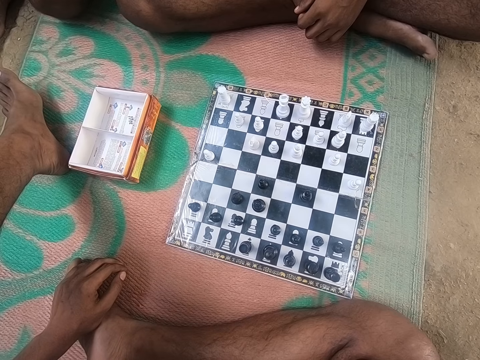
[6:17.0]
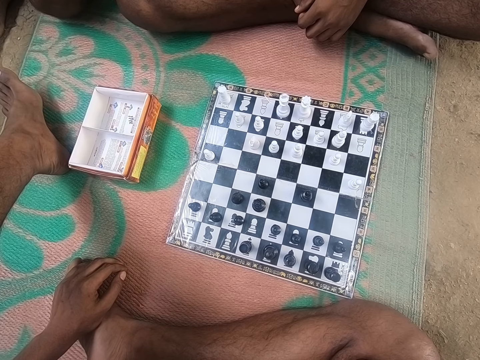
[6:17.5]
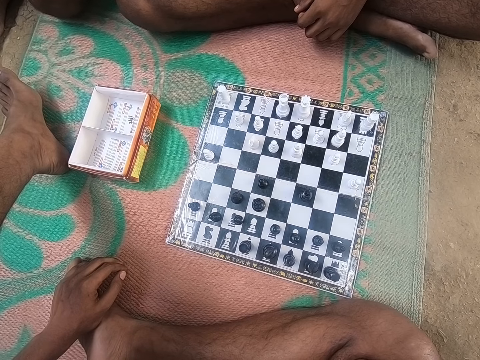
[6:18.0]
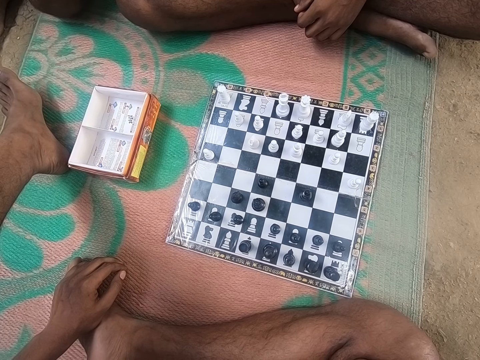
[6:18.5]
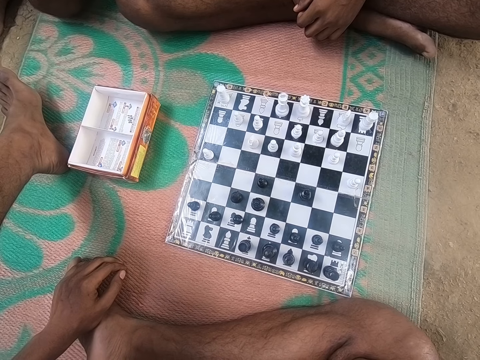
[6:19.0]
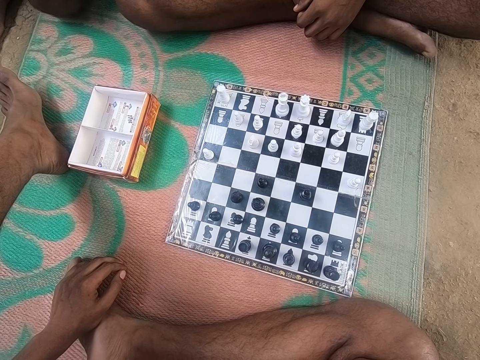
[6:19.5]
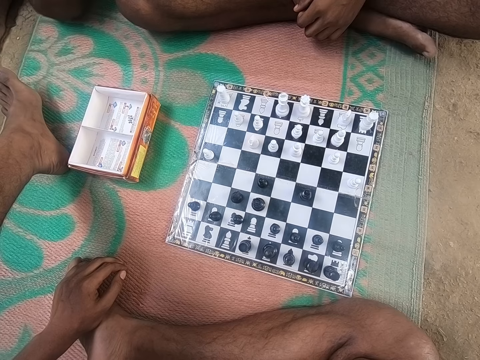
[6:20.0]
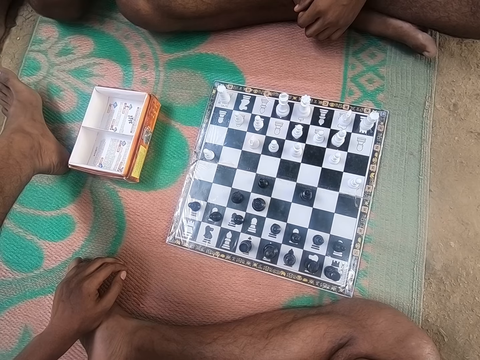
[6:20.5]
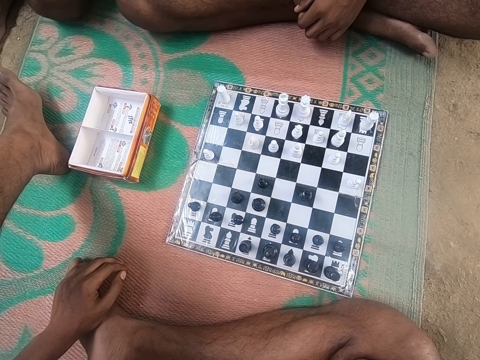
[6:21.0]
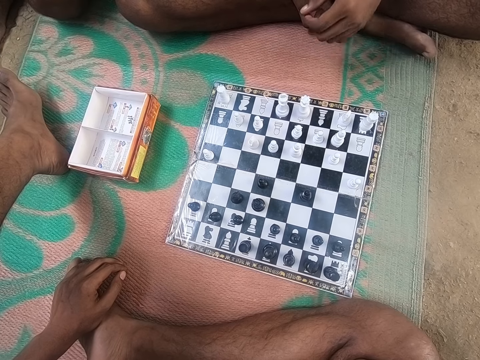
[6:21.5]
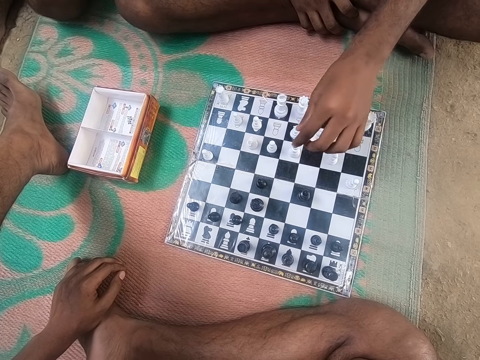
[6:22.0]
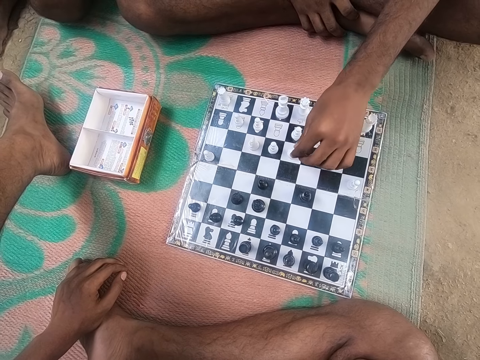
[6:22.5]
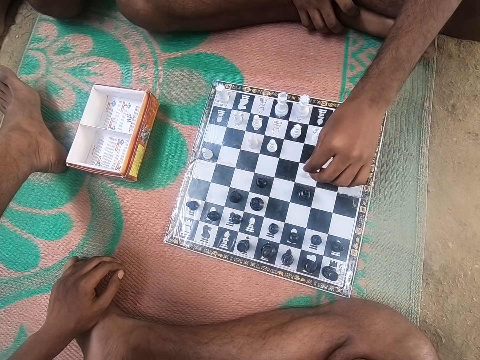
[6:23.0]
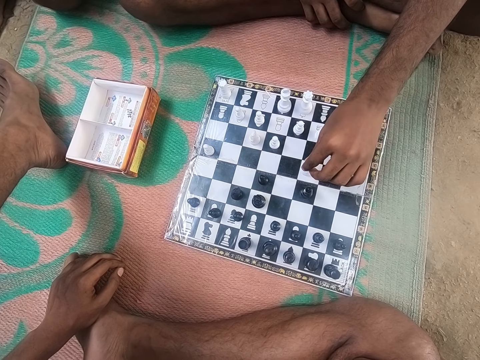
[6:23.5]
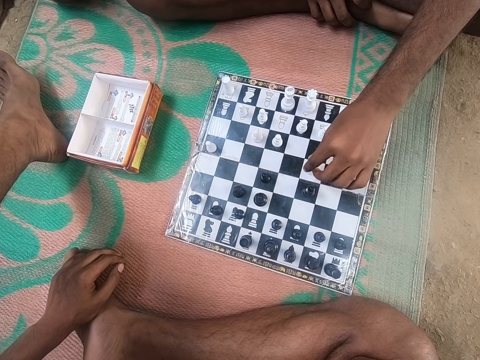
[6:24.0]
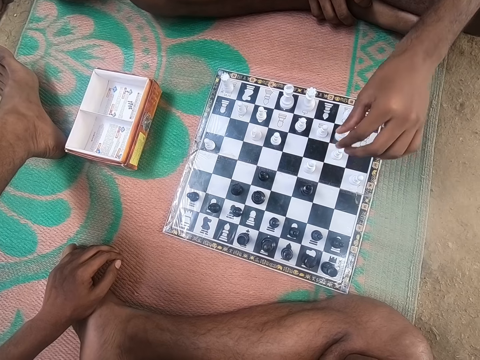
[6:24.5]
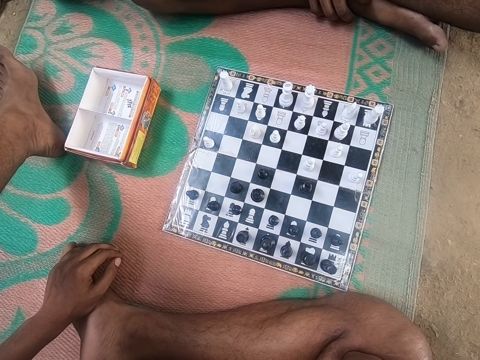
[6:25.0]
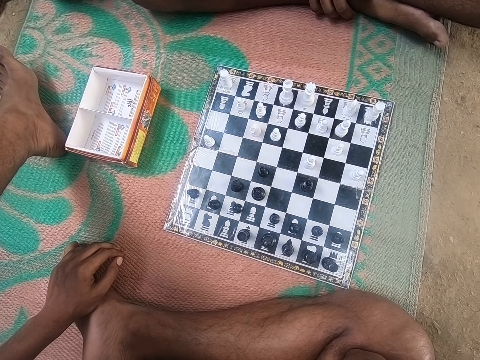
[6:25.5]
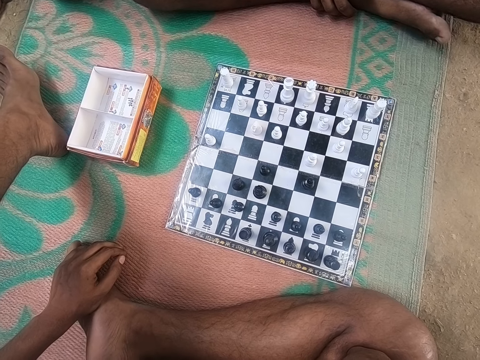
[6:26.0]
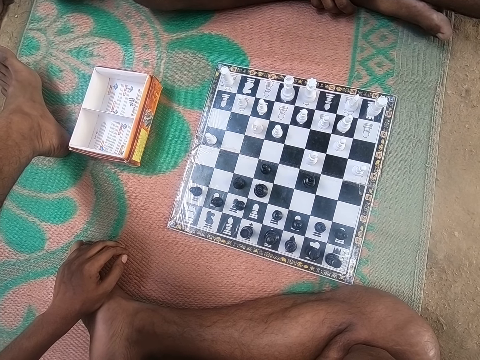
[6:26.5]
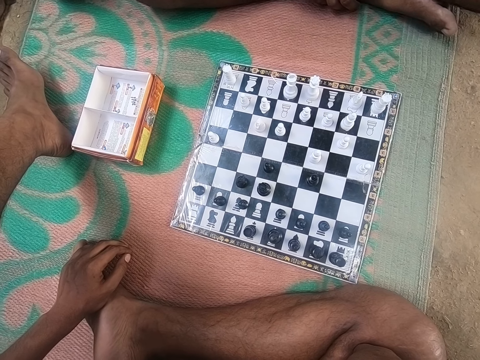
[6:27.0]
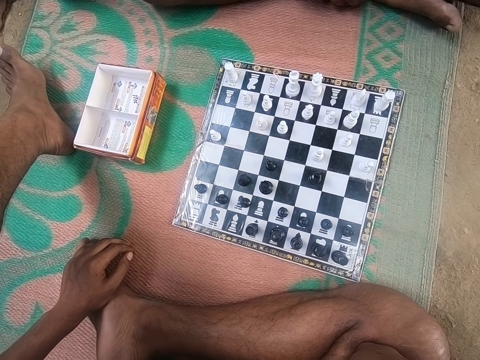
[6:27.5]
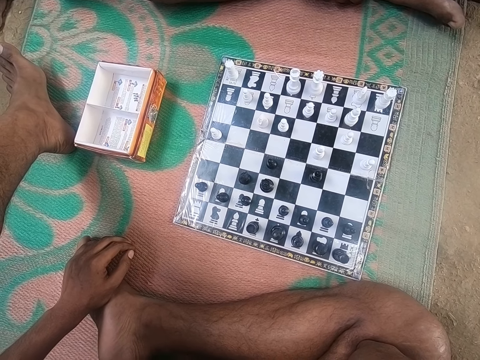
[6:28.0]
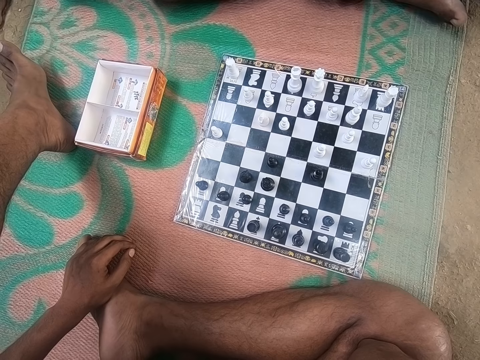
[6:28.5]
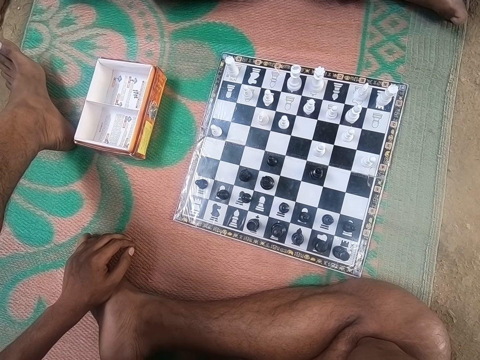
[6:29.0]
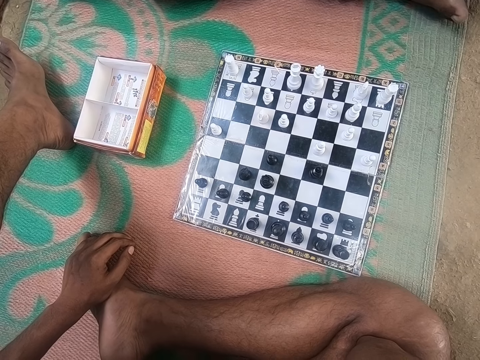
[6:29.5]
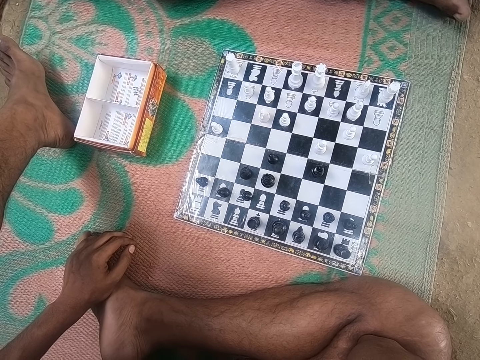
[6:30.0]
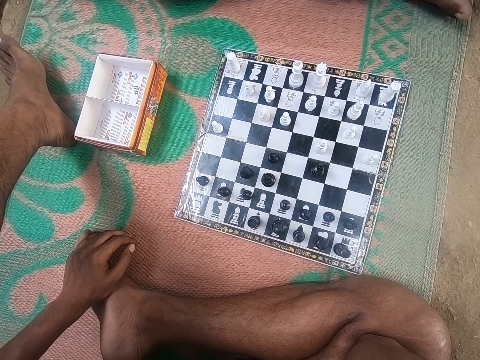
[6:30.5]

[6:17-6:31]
The camera wearer looks at the chess and talks to a man. The man plays. The man moves a piece on the chess board. The man looks around the chess board. The camera wearer looks around the chess board.

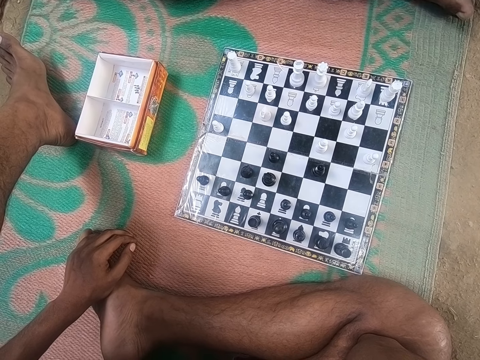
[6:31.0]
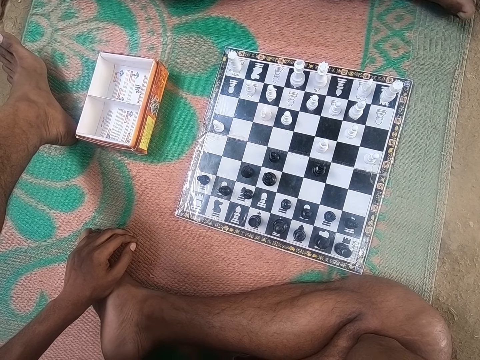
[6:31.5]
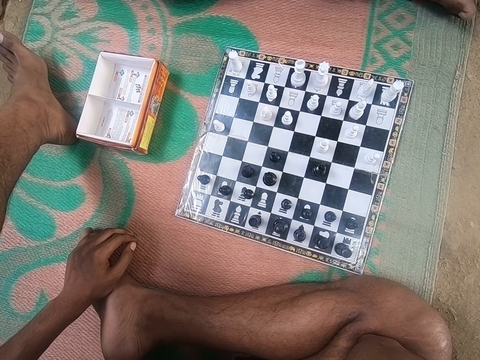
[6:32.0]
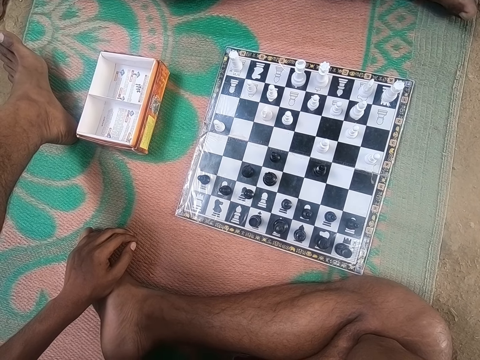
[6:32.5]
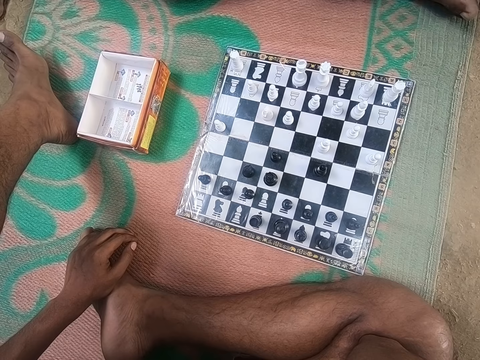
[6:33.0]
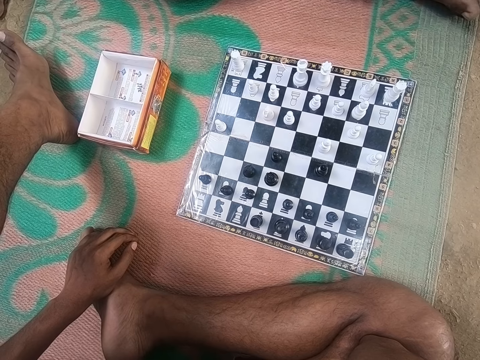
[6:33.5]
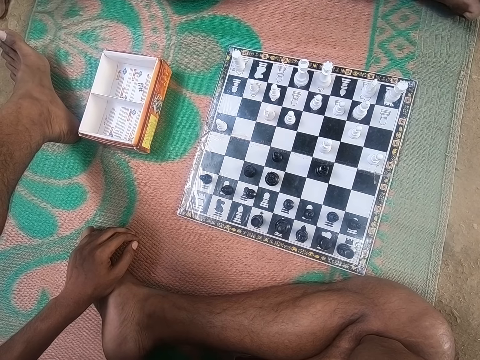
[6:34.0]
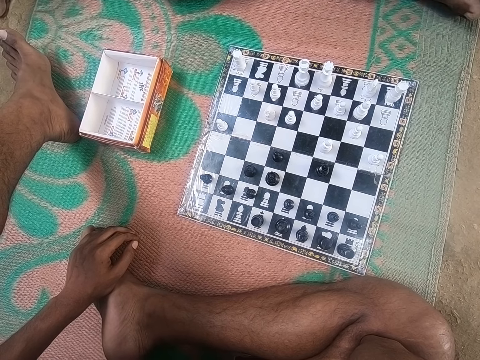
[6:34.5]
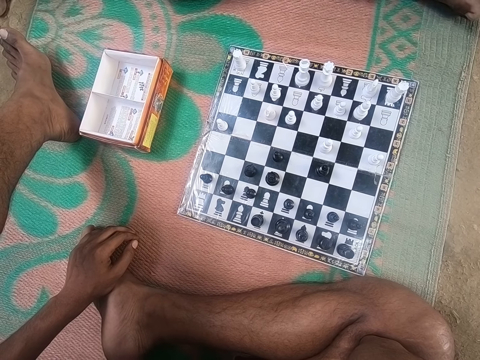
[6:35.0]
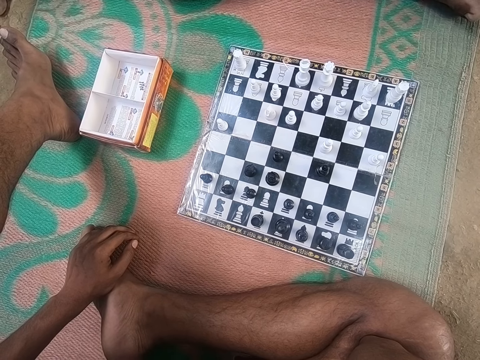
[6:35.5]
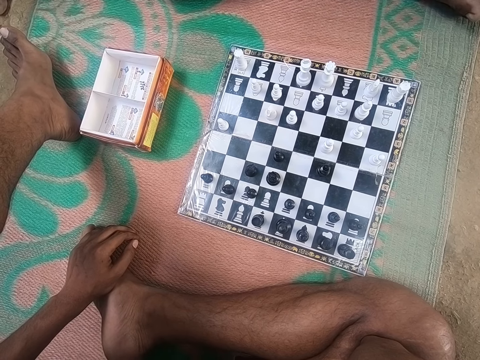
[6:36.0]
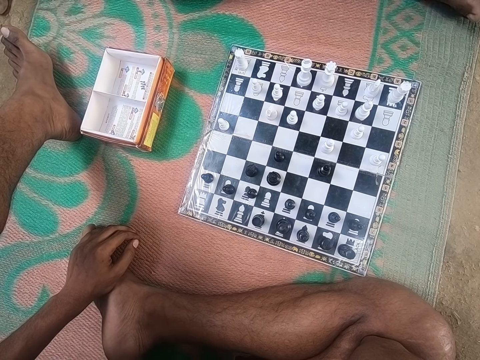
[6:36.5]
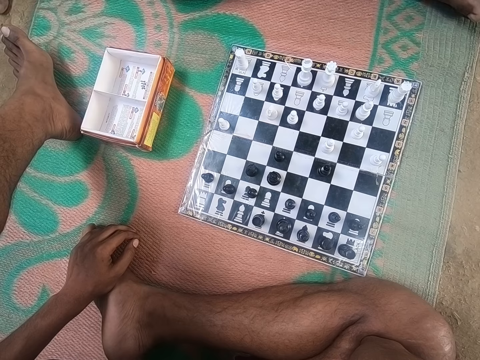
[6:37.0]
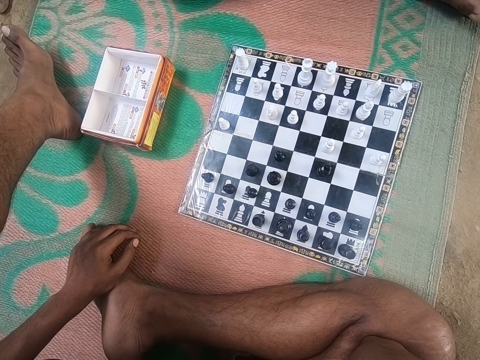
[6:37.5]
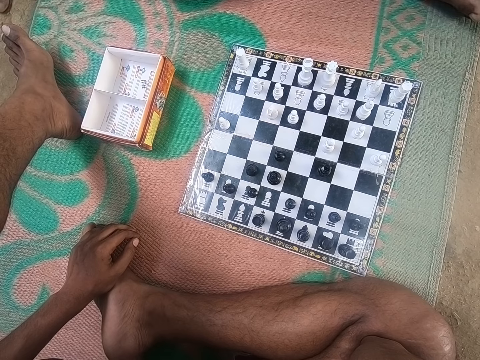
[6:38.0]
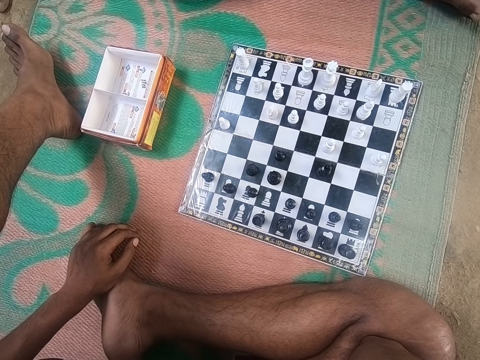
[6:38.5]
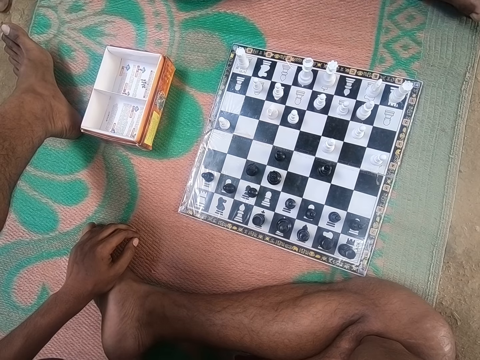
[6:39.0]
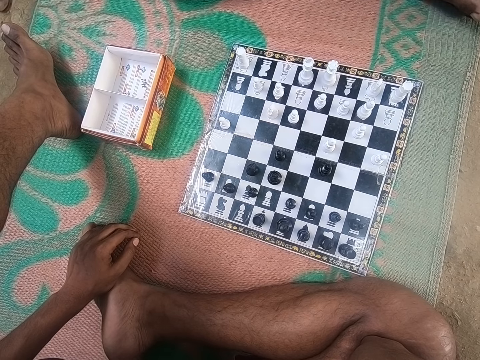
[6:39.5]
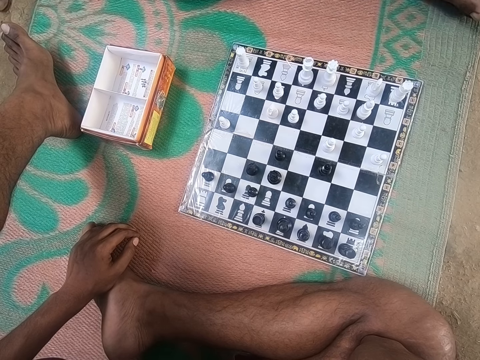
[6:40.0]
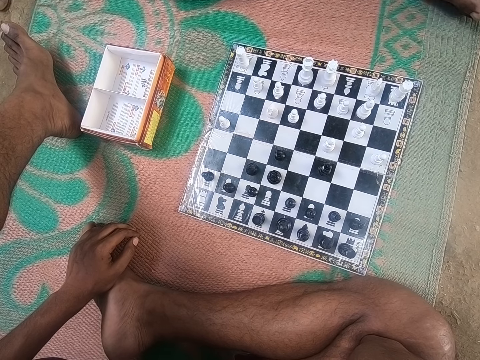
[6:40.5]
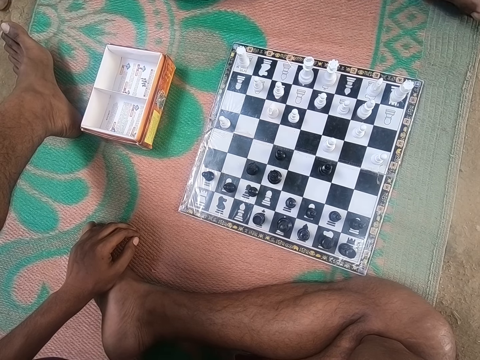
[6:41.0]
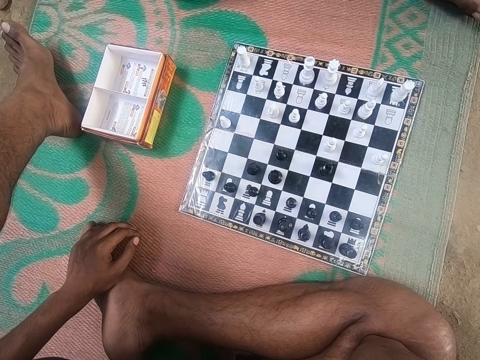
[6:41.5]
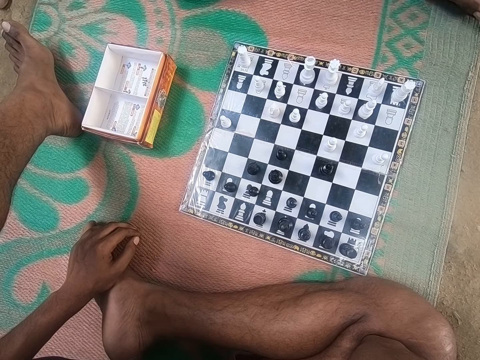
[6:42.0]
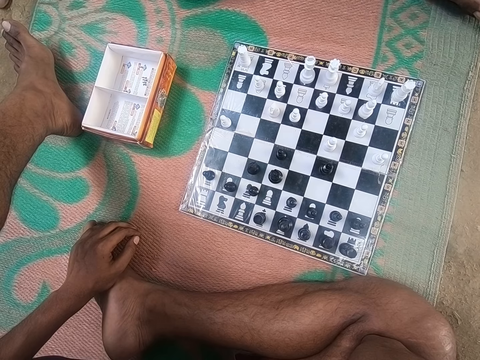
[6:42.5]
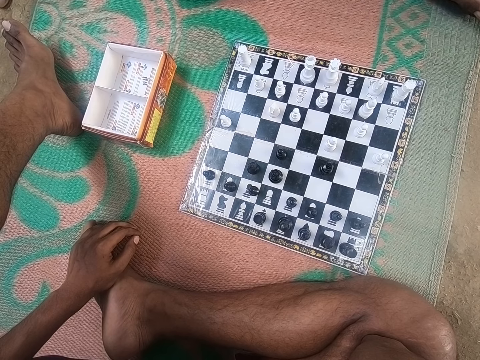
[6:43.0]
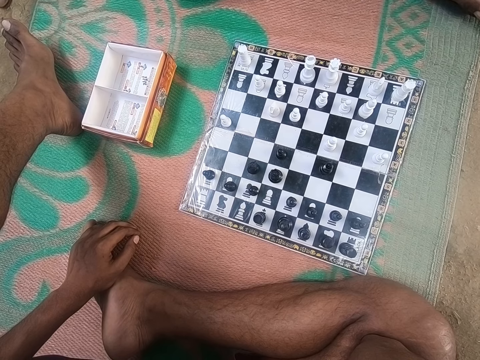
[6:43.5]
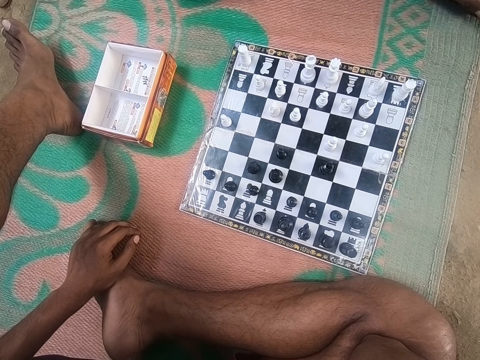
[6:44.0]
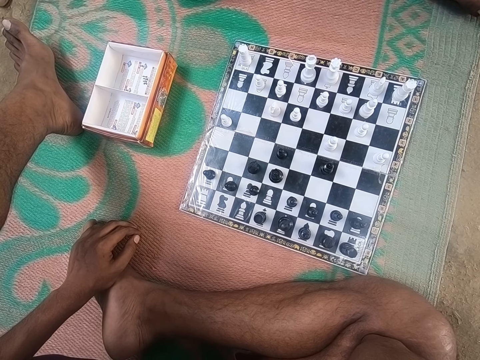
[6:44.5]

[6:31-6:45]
The camera wearer looks at the chess. A man talks to another man. The camera wearer looks at the chess. The other man talks to the first man.
